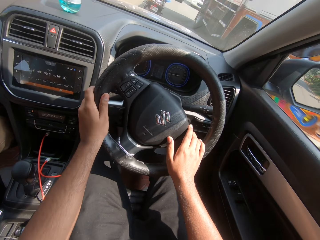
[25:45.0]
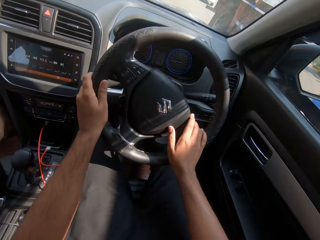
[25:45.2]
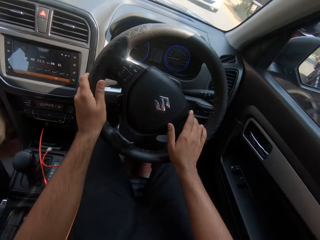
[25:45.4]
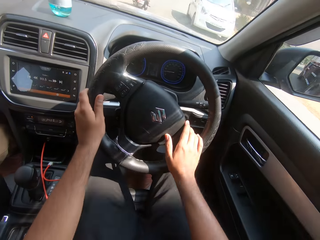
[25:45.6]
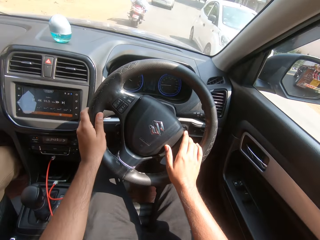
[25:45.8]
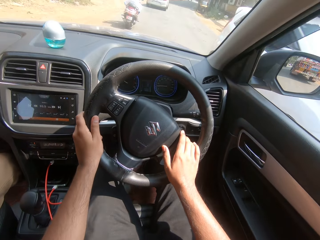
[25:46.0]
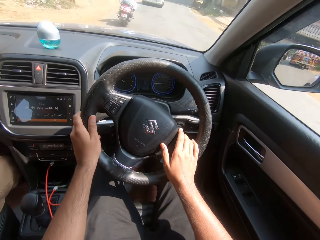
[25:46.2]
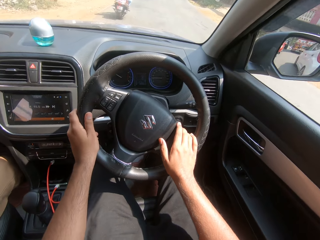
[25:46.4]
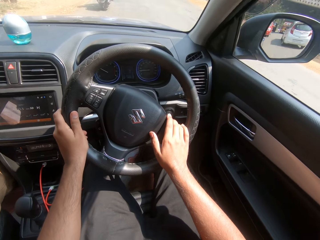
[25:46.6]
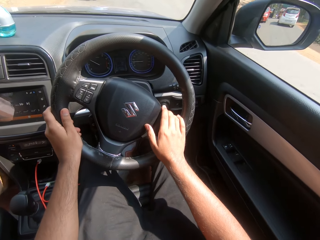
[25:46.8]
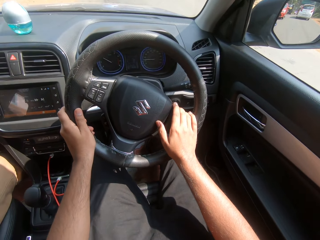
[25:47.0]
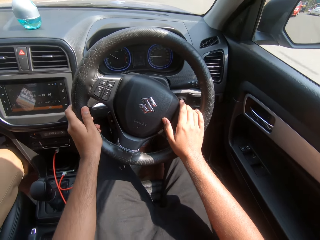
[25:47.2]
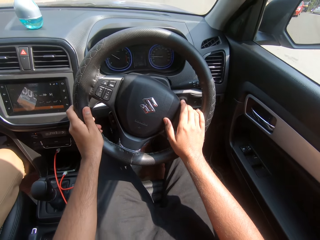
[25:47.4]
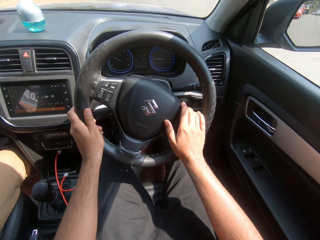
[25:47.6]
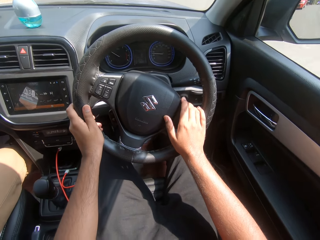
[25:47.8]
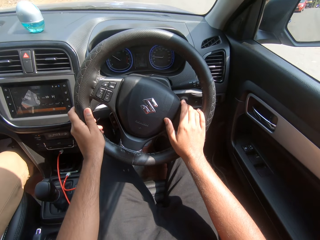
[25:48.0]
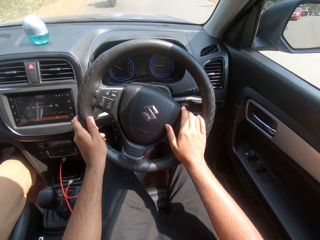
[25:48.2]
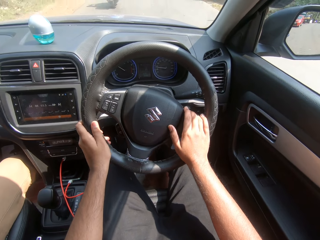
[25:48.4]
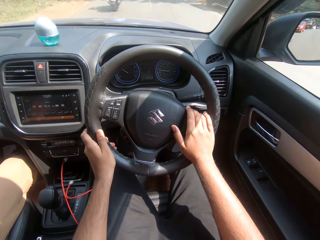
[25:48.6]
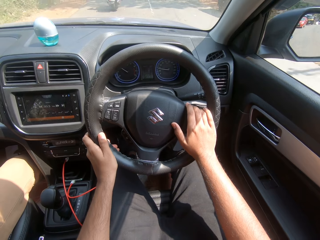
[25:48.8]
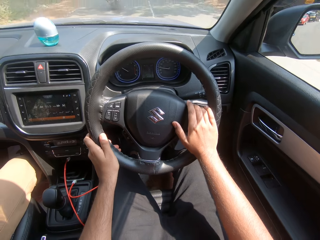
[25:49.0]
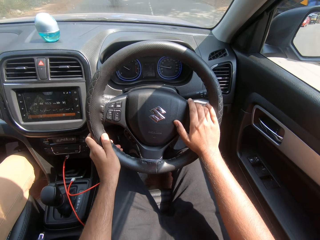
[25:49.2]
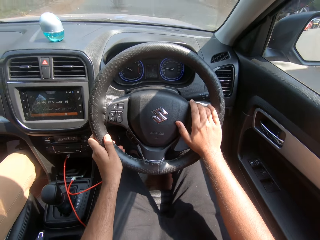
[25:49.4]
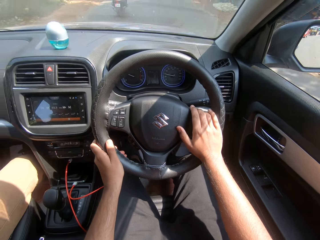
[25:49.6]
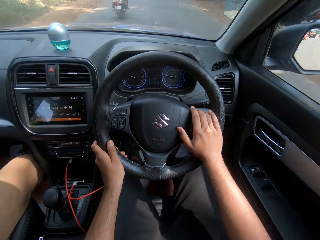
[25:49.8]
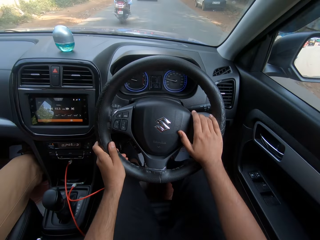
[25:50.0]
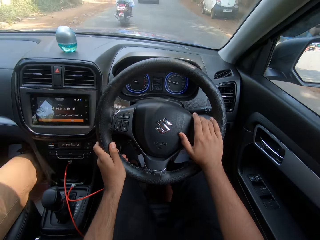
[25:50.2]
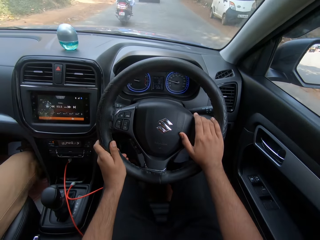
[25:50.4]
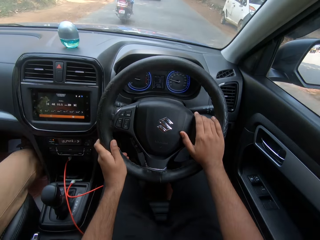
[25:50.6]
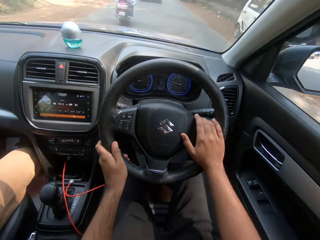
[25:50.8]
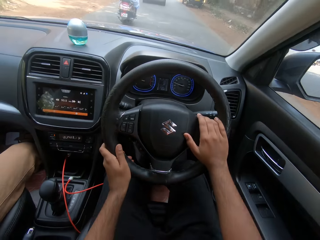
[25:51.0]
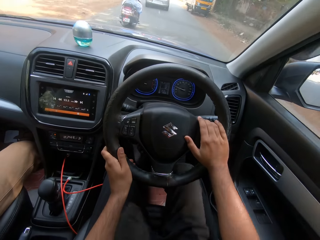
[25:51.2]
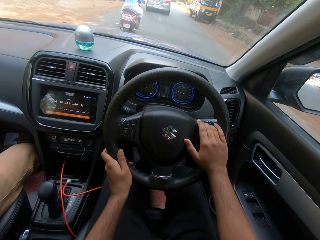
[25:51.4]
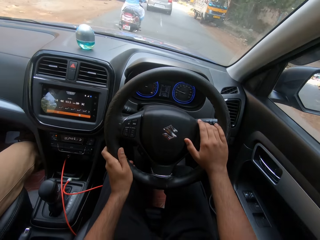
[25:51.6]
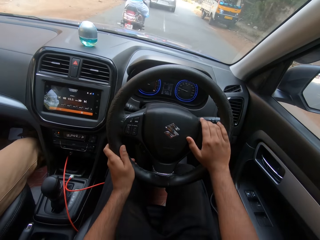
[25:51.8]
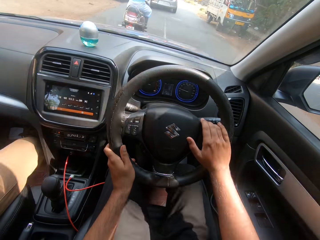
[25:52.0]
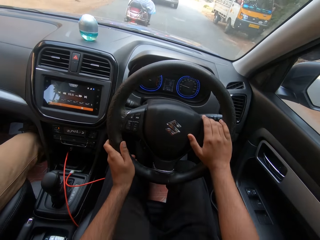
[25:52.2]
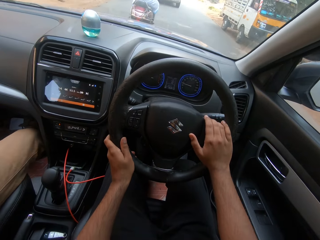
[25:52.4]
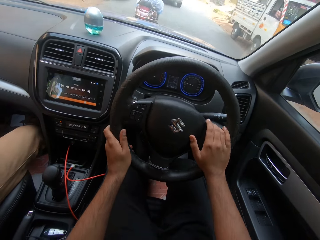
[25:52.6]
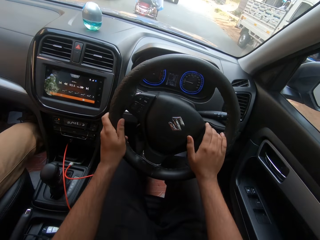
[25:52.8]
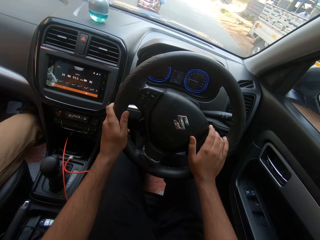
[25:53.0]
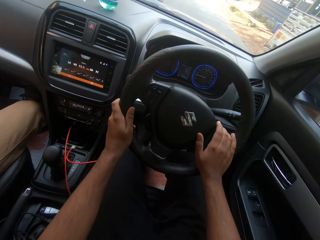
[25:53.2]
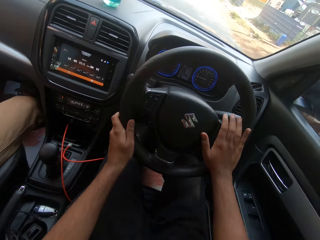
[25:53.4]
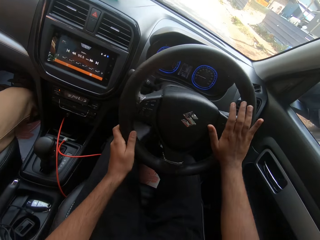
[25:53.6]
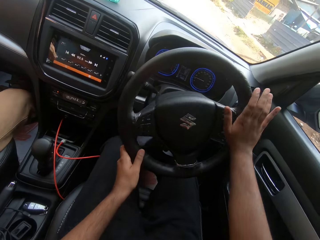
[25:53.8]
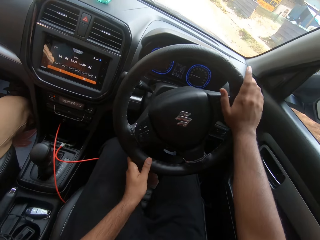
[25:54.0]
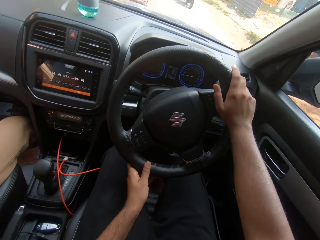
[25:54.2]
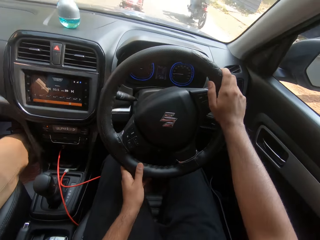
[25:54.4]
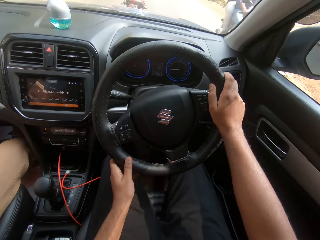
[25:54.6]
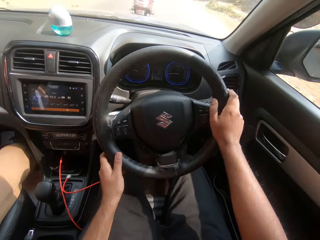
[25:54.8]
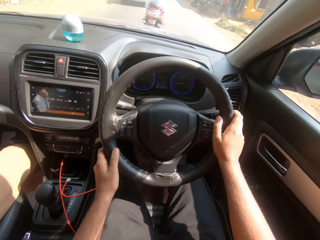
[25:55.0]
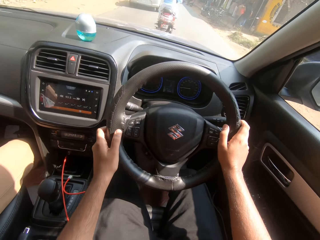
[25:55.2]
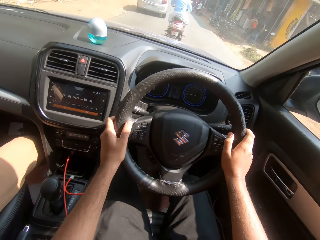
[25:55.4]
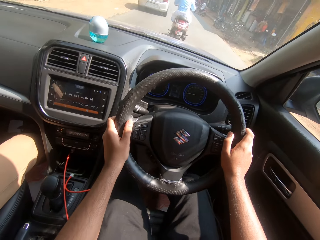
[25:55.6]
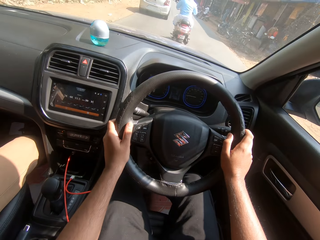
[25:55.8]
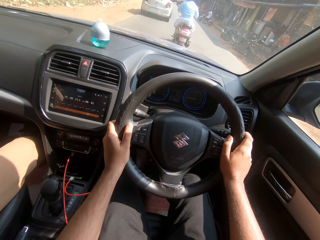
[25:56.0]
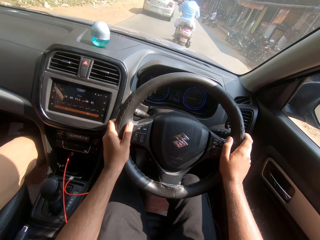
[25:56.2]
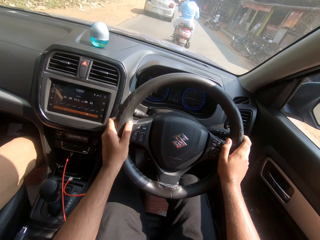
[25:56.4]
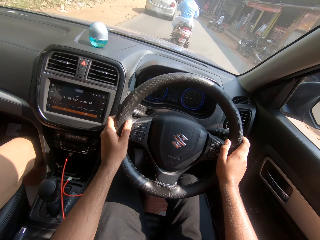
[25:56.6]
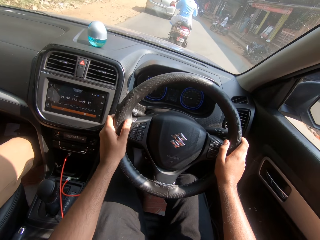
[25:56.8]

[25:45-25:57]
A yellow colored bus drives past the camera wearer. A white colored car drives past them. A black colored motorcycle drives past them.

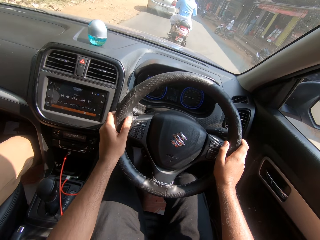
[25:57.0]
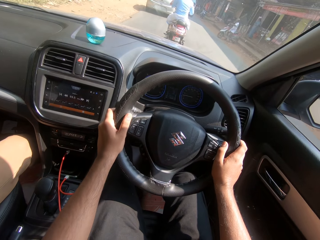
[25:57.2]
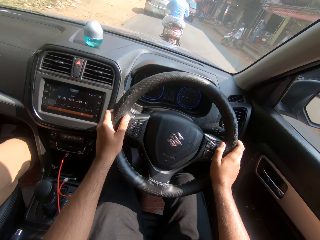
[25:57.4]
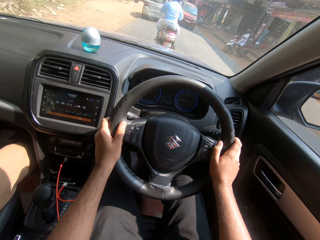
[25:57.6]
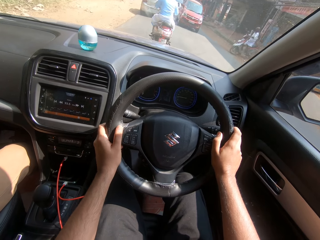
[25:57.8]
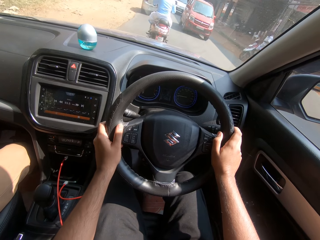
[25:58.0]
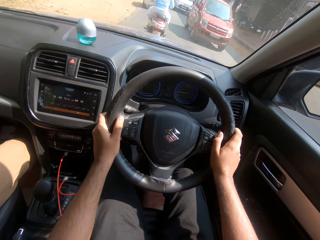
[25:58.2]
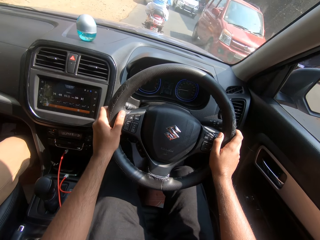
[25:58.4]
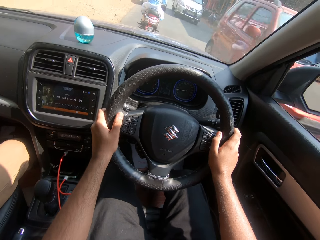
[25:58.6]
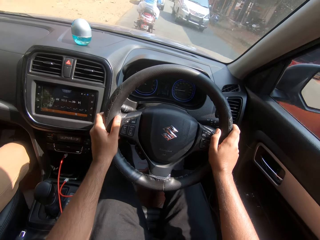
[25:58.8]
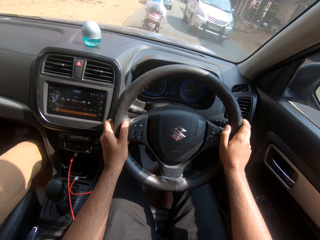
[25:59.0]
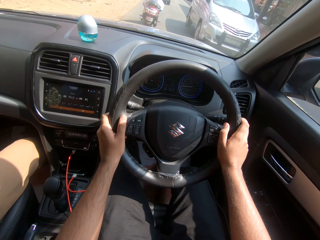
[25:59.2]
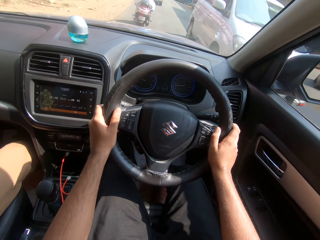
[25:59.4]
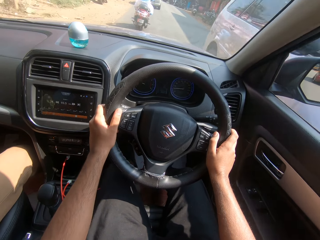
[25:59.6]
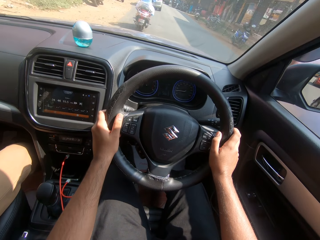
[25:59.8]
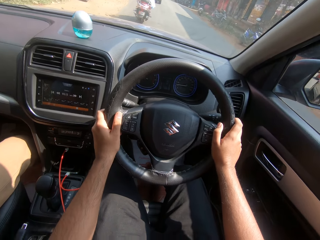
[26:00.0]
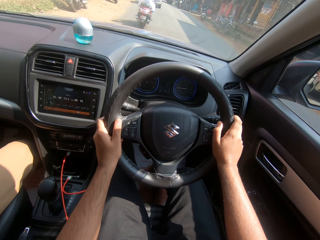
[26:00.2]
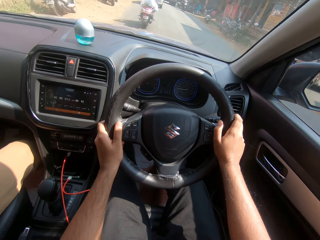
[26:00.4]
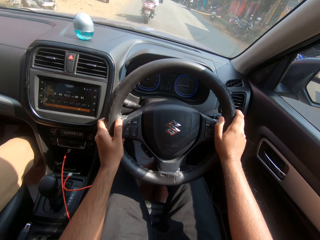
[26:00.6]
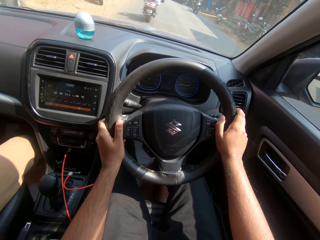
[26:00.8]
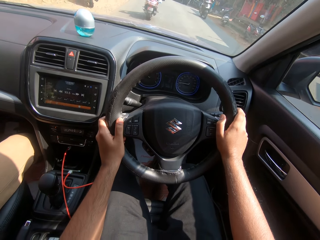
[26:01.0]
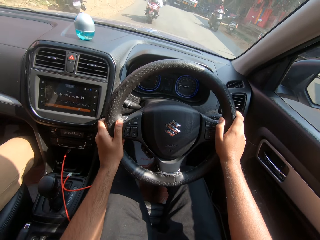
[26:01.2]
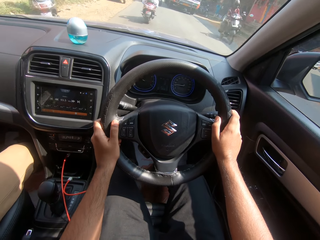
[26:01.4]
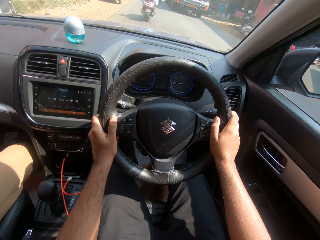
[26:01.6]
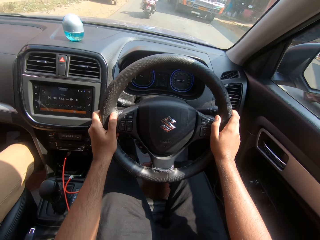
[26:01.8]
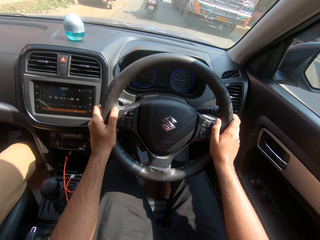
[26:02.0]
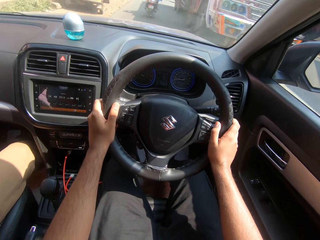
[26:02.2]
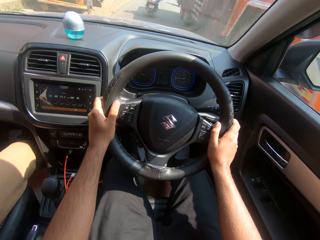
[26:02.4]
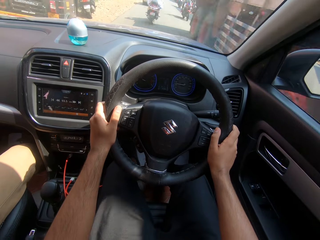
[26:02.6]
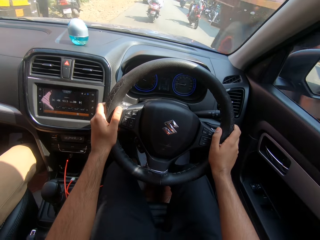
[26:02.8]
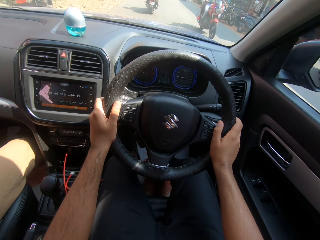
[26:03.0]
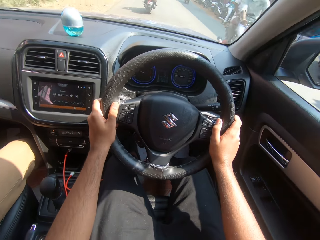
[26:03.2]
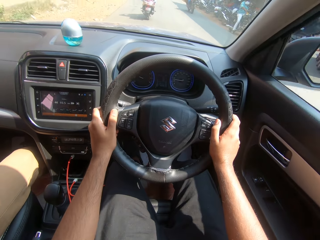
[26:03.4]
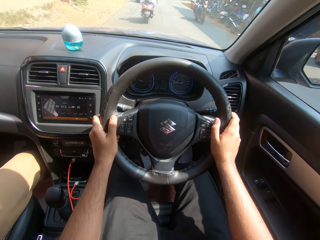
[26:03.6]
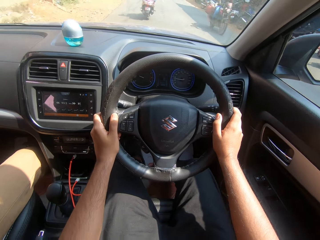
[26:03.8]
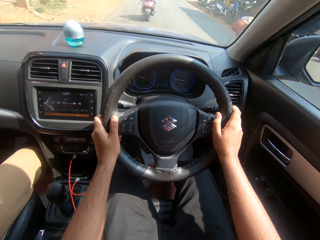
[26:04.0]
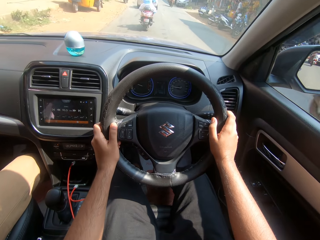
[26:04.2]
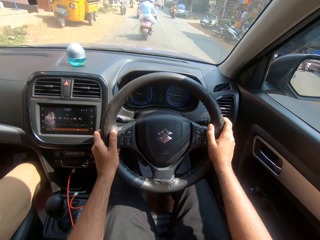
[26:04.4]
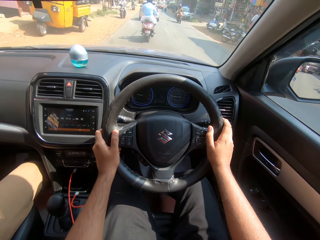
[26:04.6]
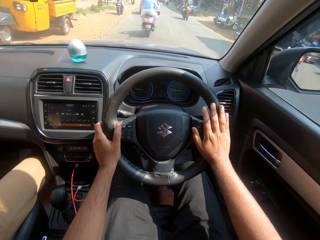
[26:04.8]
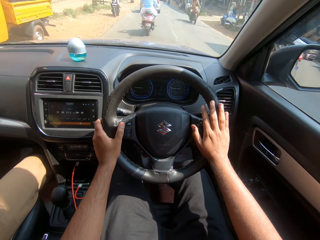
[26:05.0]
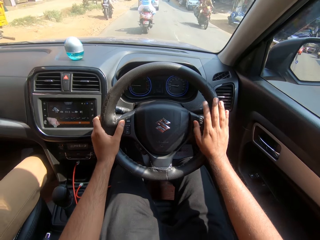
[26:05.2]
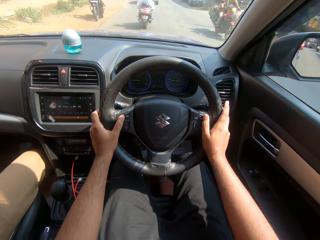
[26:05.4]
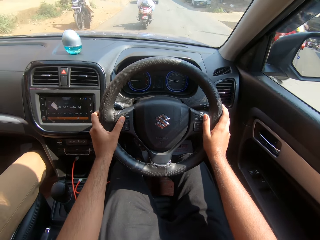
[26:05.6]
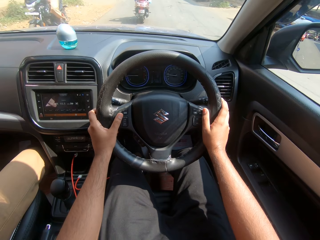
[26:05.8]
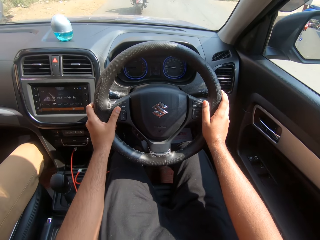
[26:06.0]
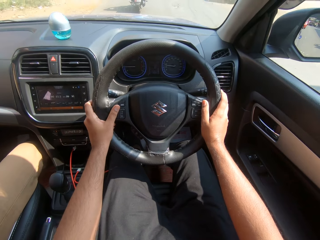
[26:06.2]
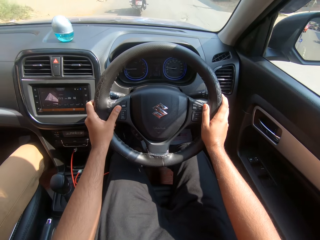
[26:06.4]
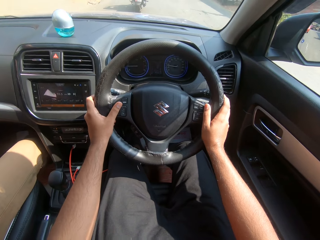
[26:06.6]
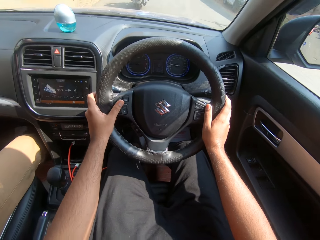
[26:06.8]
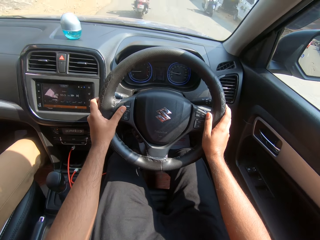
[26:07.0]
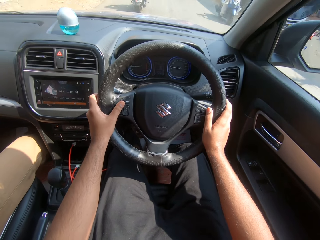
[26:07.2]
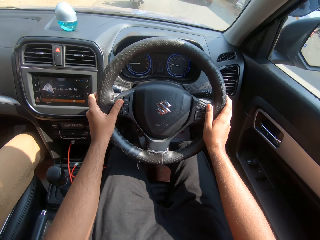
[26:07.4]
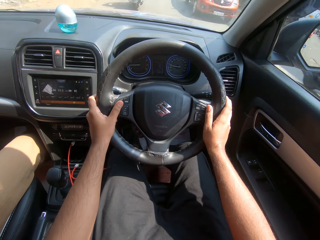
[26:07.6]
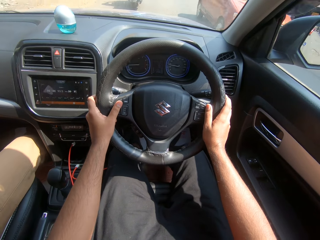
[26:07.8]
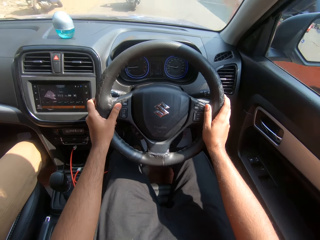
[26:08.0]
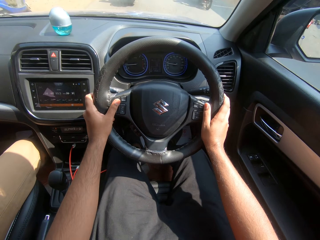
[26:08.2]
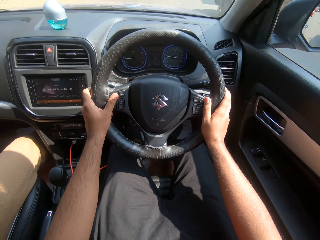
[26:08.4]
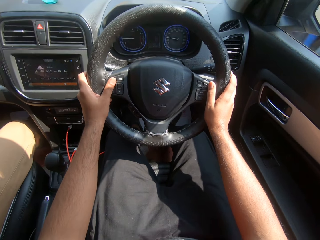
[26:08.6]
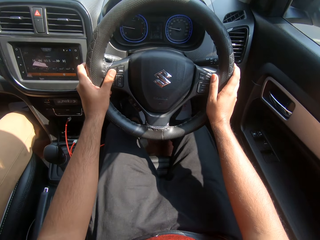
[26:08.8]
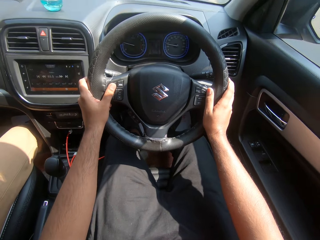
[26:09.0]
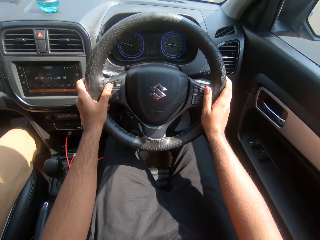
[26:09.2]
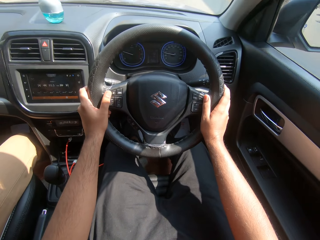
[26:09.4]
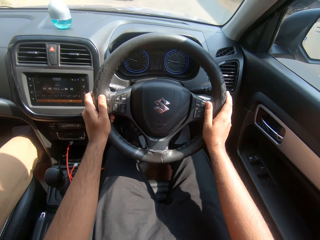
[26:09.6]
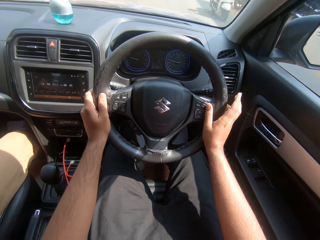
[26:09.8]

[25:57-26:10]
A red colored car drives past the camera wearer. A silver colored car drives past them. A black colored motorcycle drives past them. A yellow colored truck drives past them. A red colored motorcycle drives past them. A red colored motorcycle drives past them repeatedly. A white colored motorcycle drives past them. A red colored car drives past them. A black colored motorcycle drives past them.
